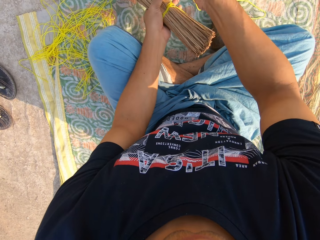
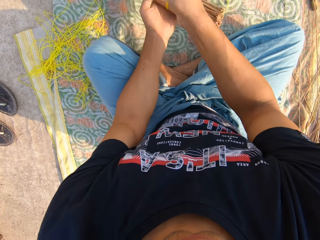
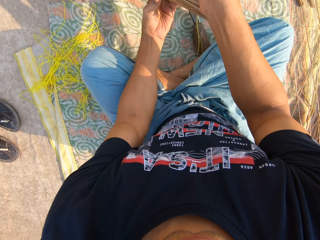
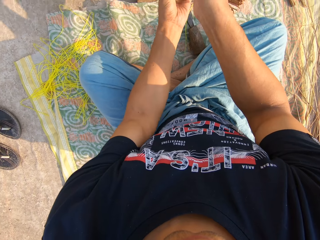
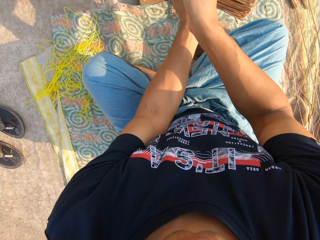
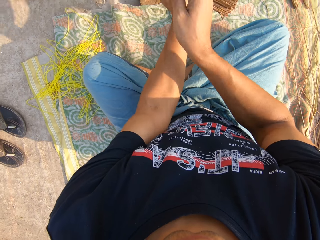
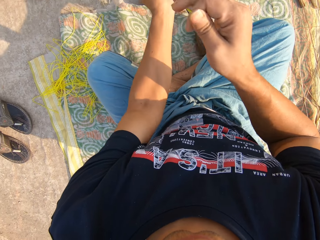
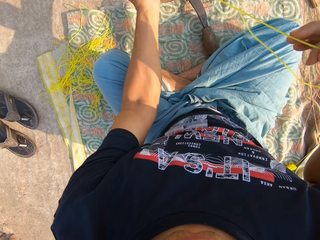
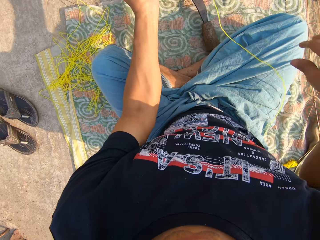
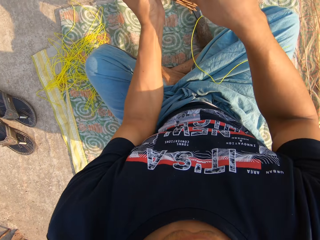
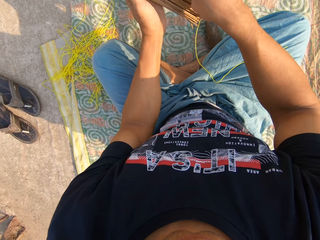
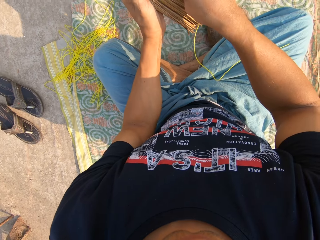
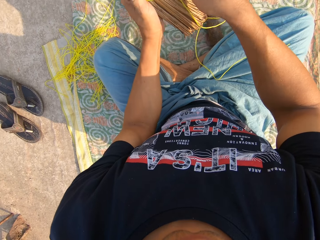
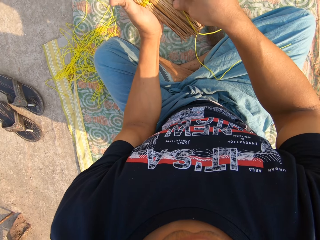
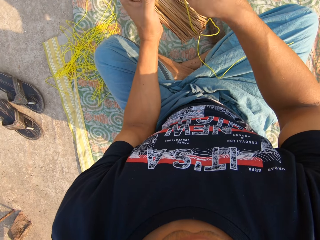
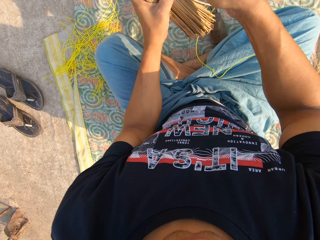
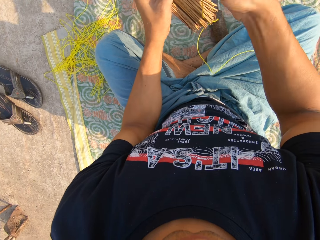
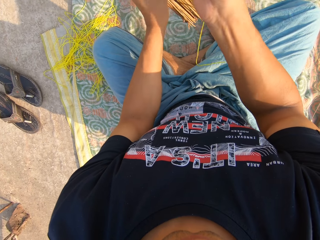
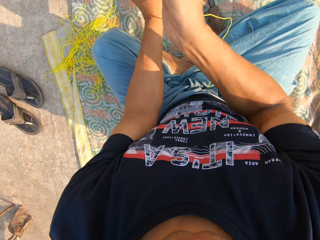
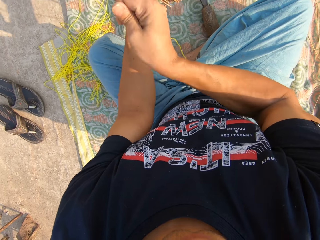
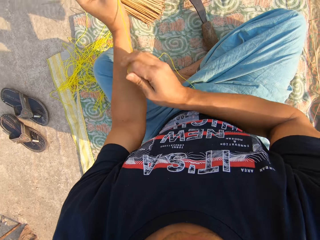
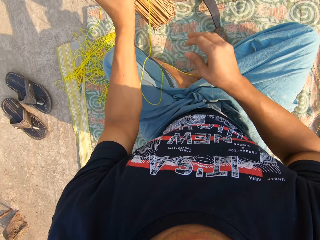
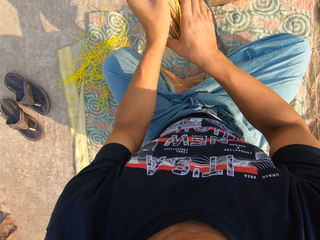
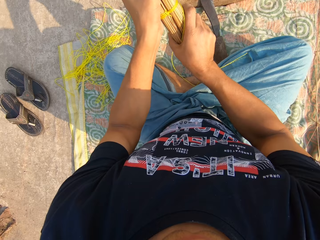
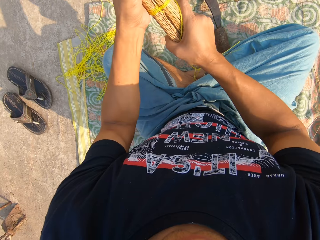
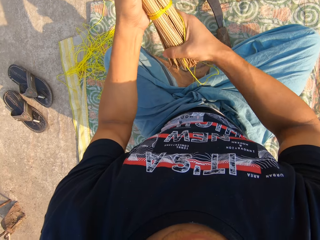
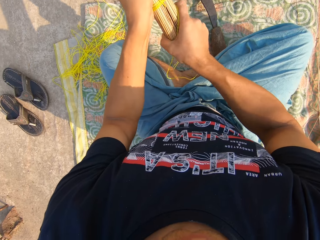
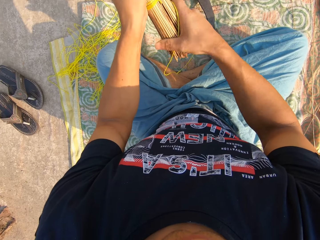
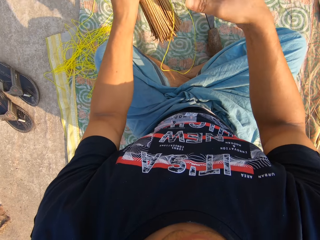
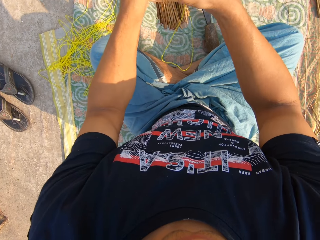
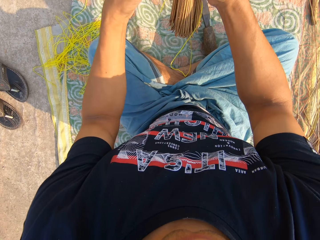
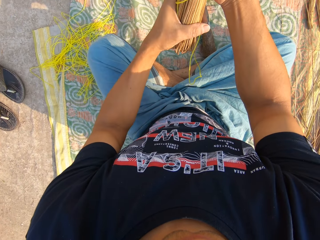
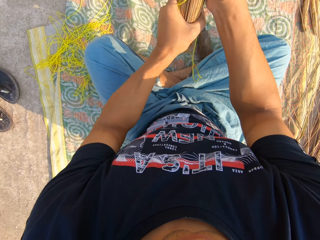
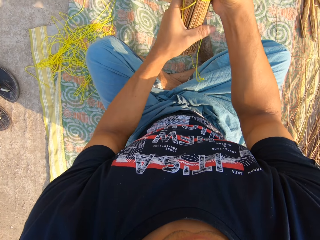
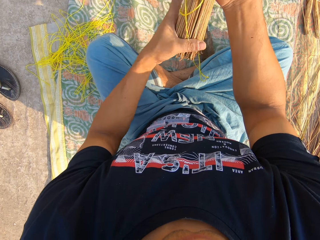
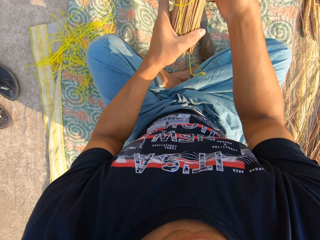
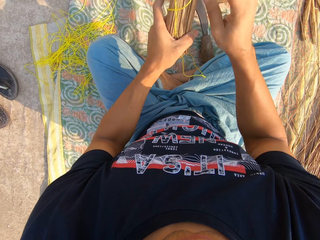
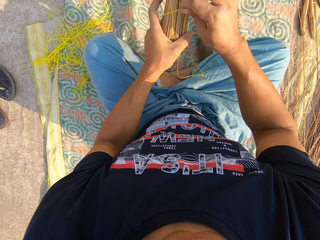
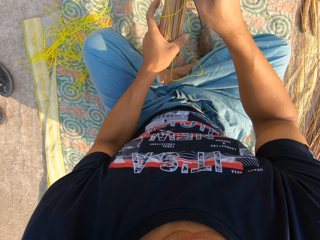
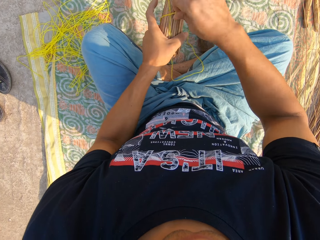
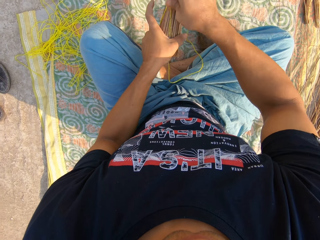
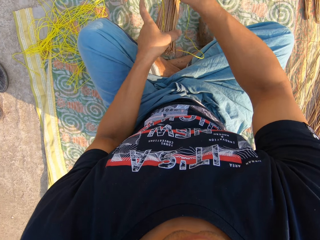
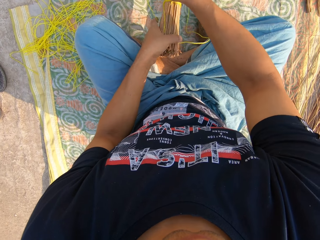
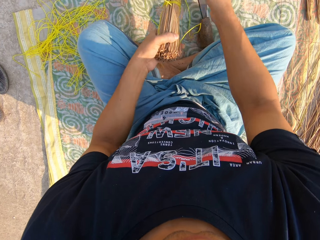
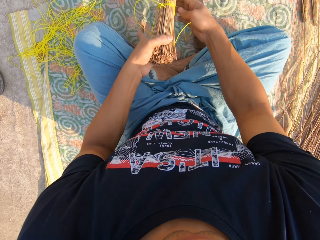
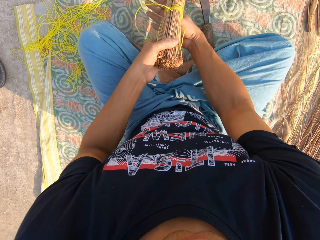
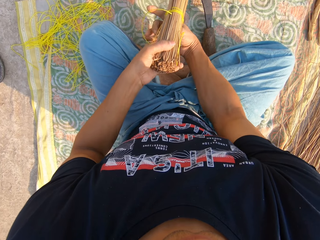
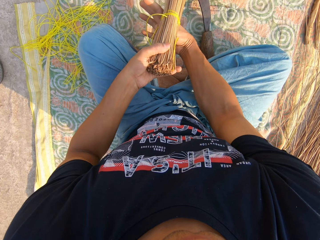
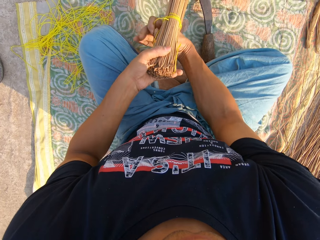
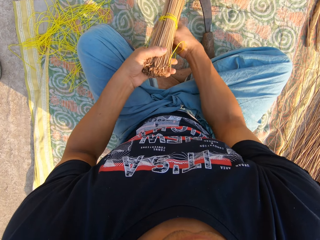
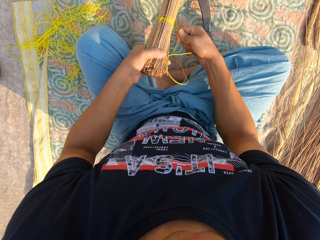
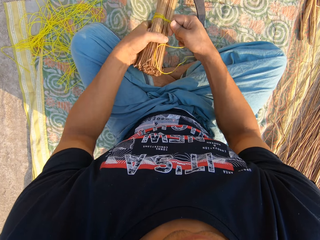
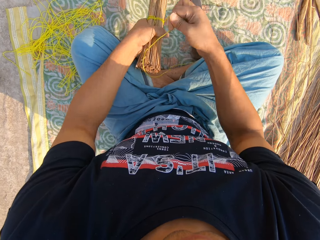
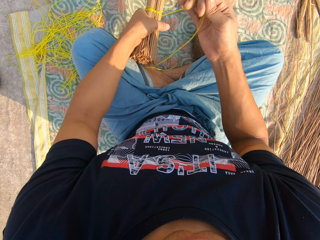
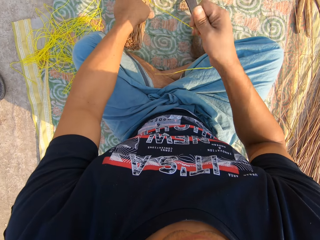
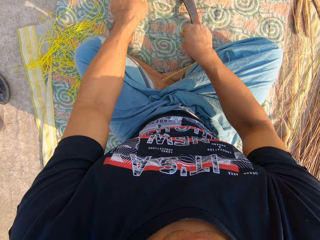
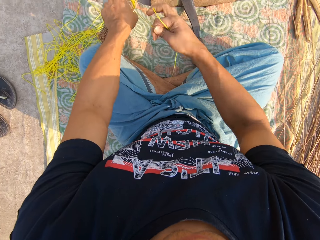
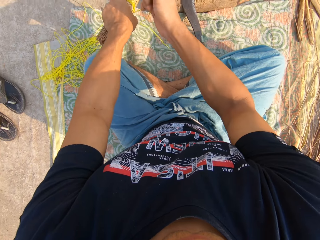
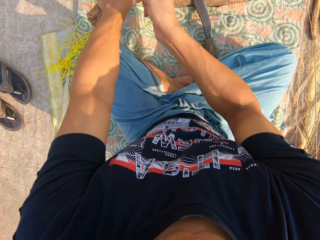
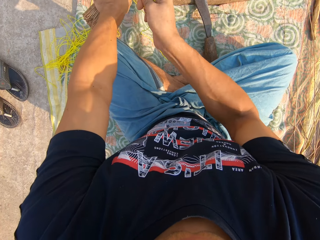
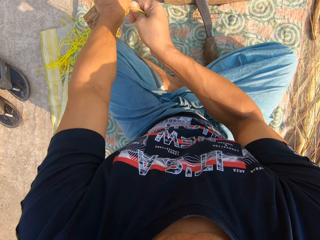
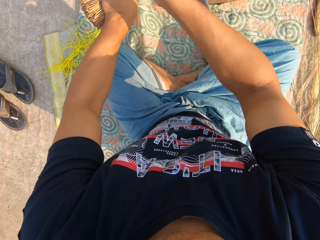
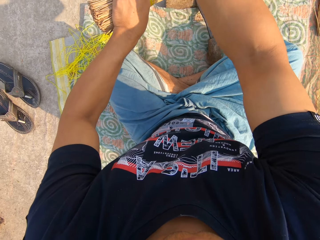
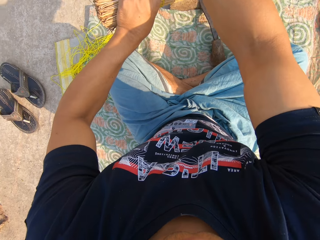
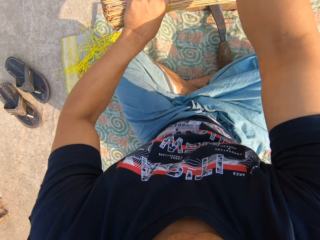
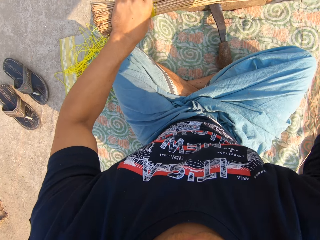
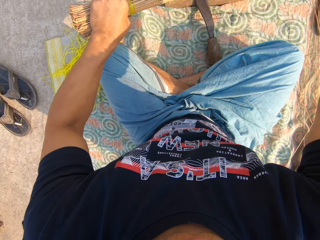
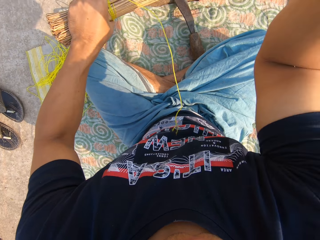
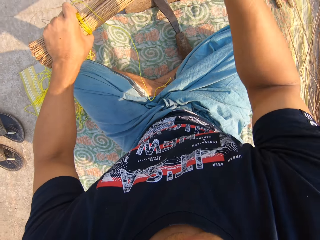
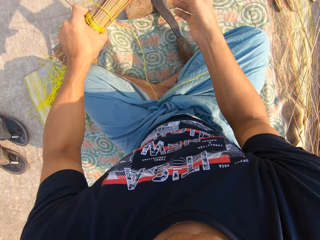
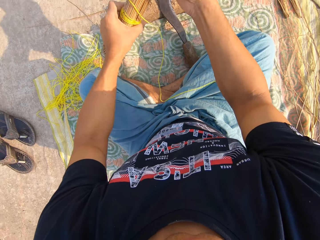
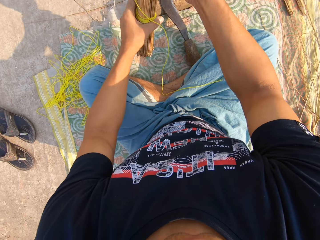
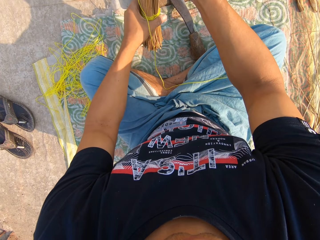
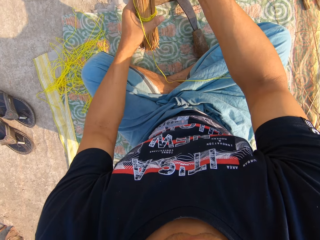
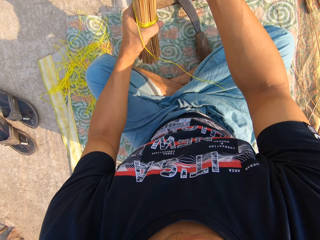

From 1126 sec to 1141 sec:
The camera wearer ties the rope on the broomsticks. He adjusts the broomsticks with his hands. He picks up the rope. He ties the rope on the broomsticks. He pulls on the rope with his hand. He ties the rope on the broomsticks.

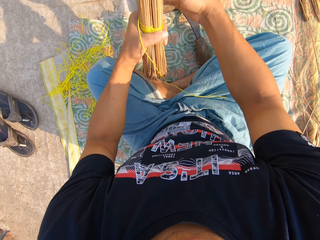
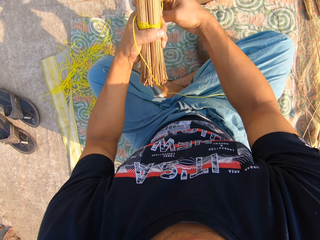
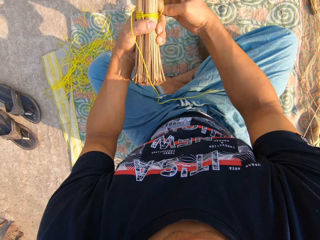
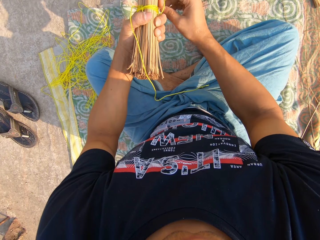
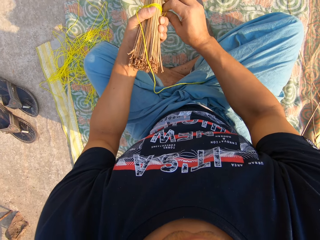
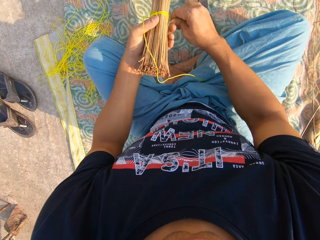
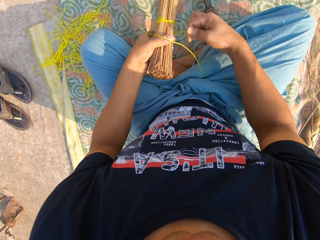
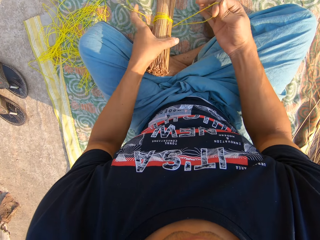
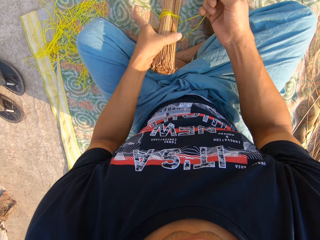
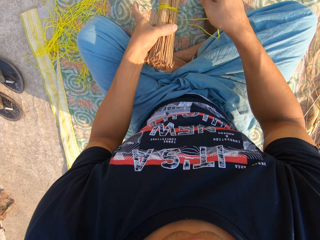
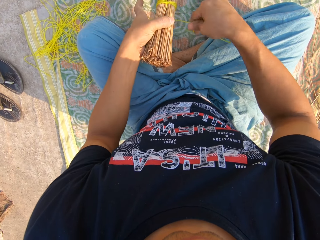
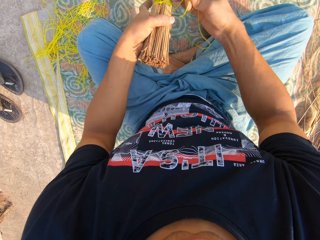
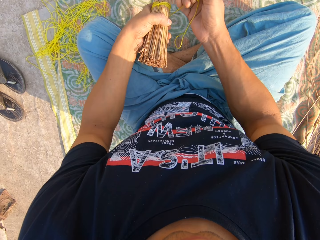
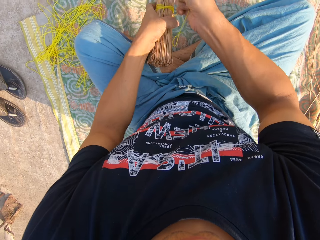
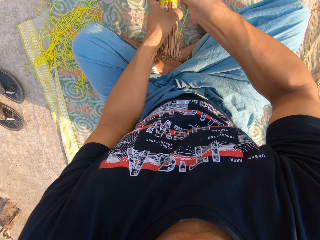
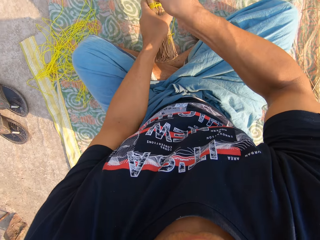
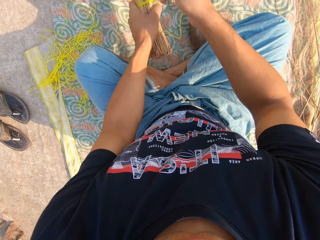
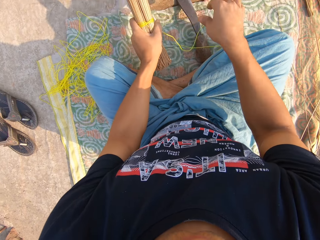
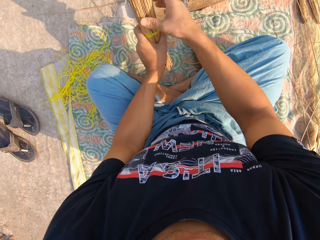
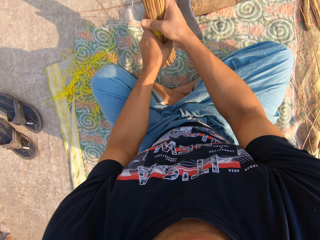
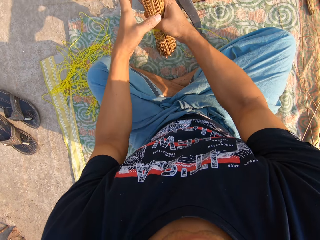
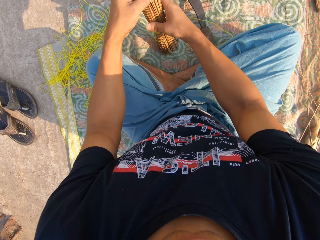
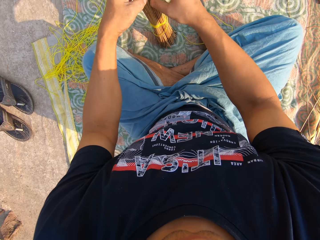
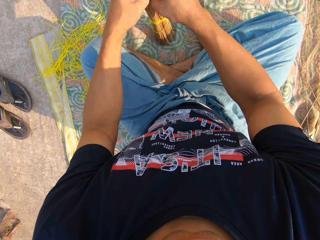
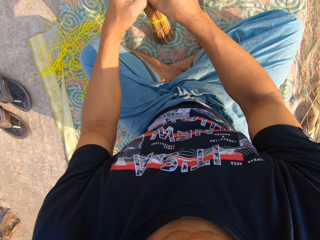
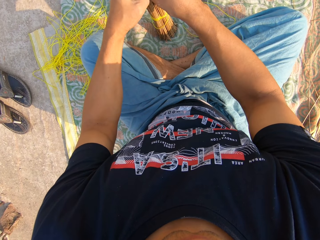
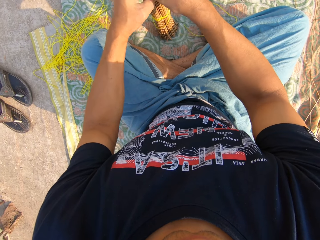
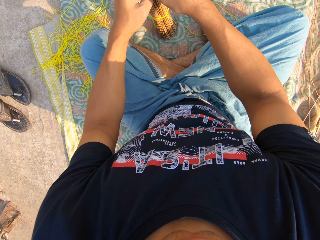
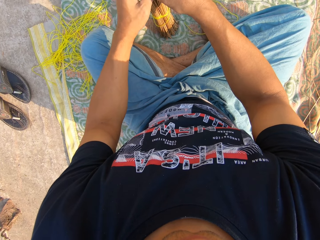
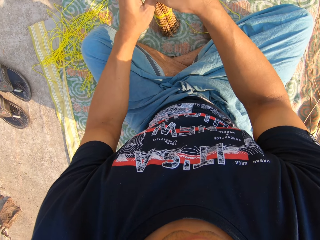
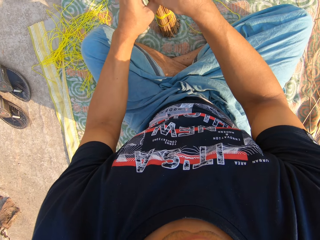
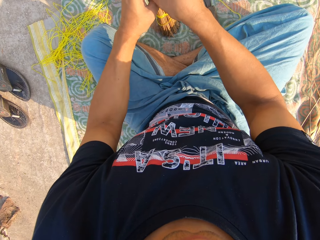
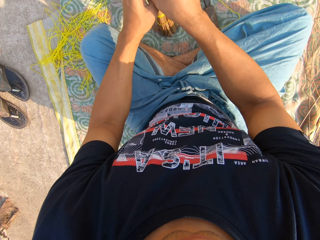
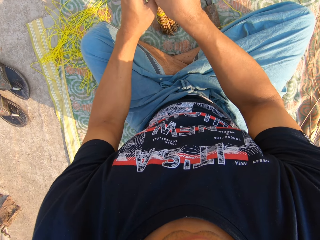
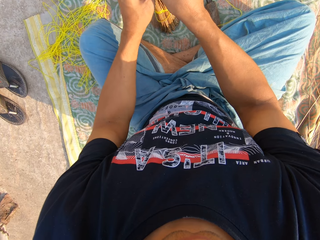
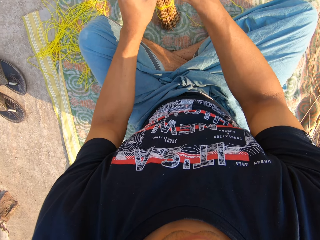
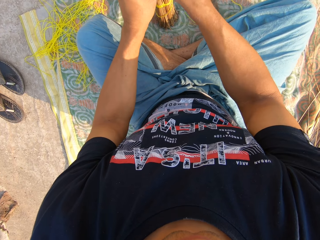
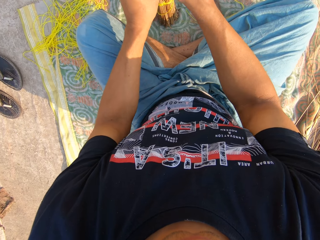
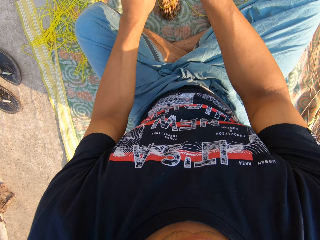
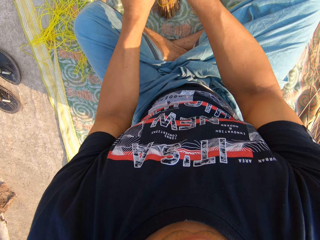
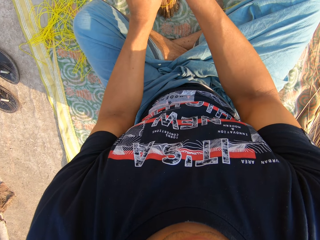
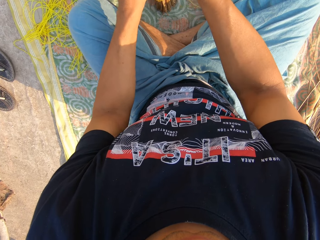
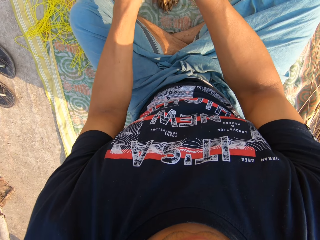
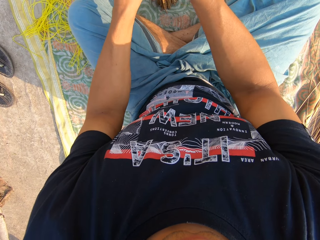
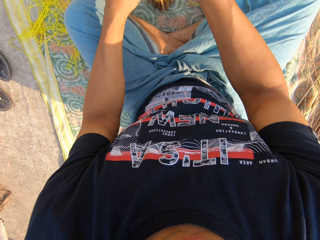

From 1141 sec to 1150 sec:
The camera wearer pulls on the rope with his hand. He drops the broom on the floor with both hands. He separates the broomsticks with his hands.
